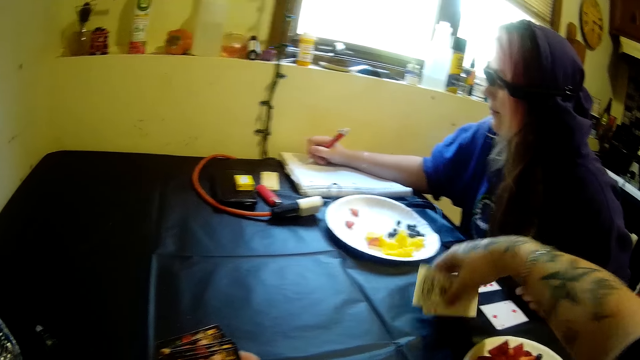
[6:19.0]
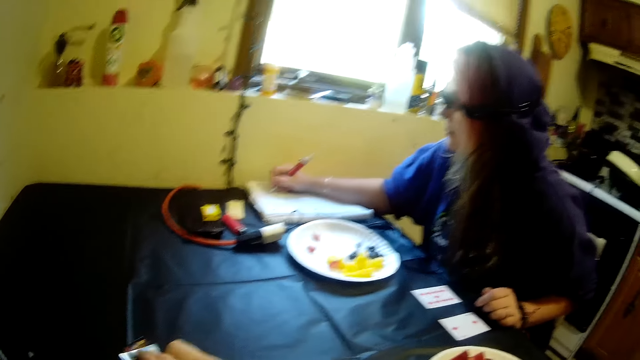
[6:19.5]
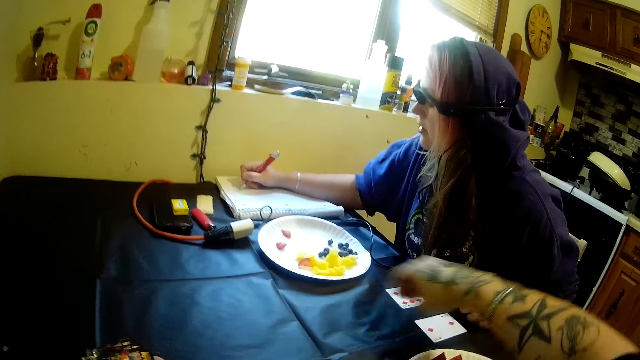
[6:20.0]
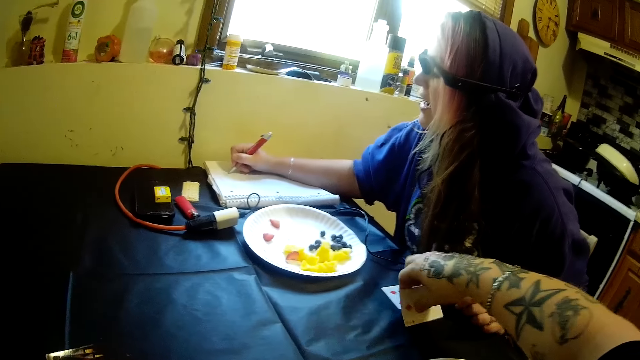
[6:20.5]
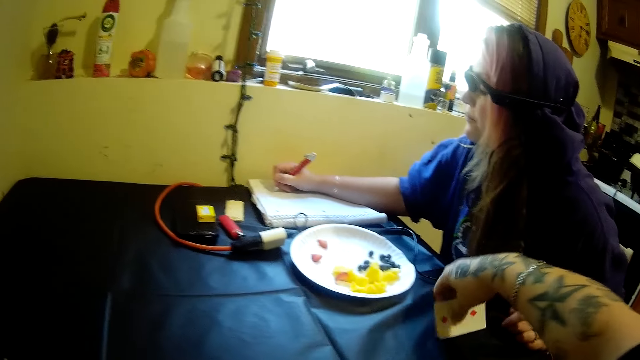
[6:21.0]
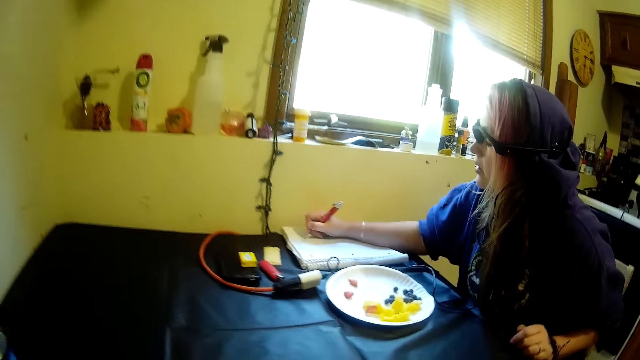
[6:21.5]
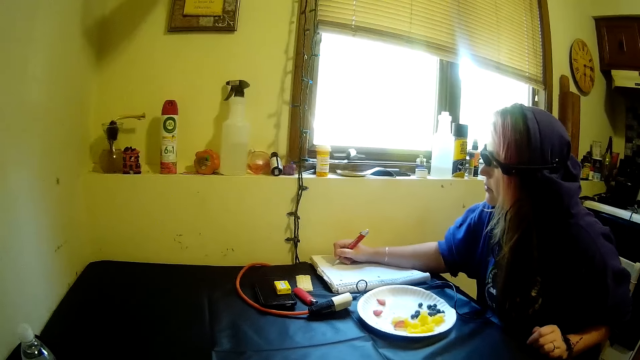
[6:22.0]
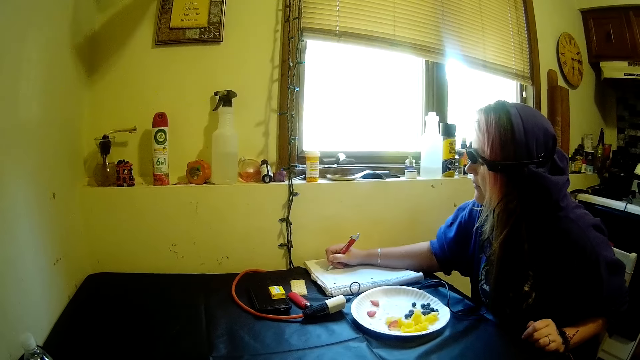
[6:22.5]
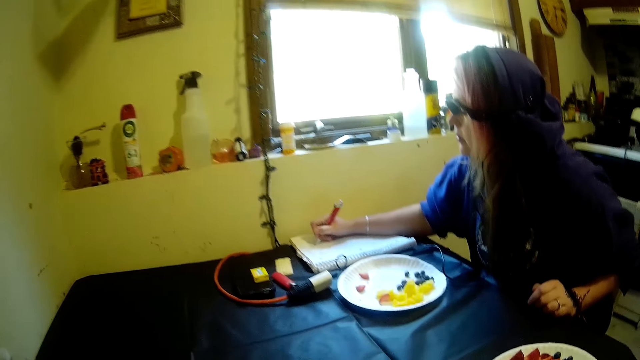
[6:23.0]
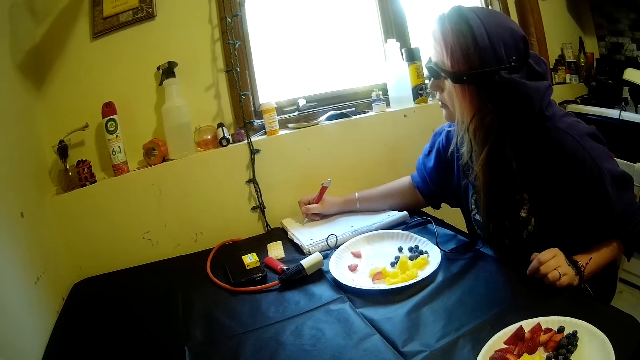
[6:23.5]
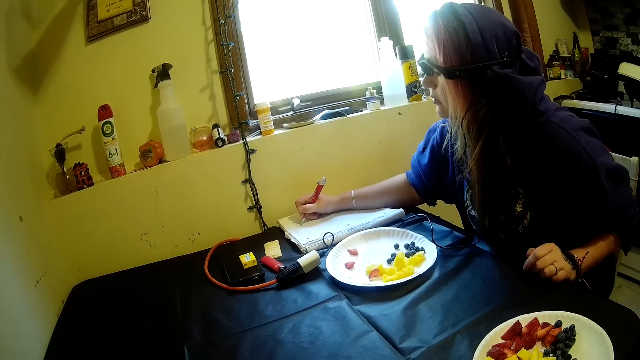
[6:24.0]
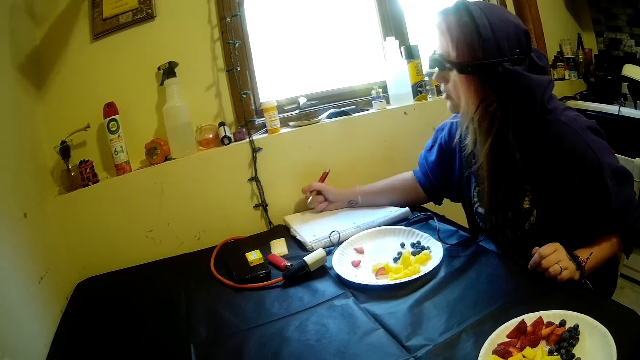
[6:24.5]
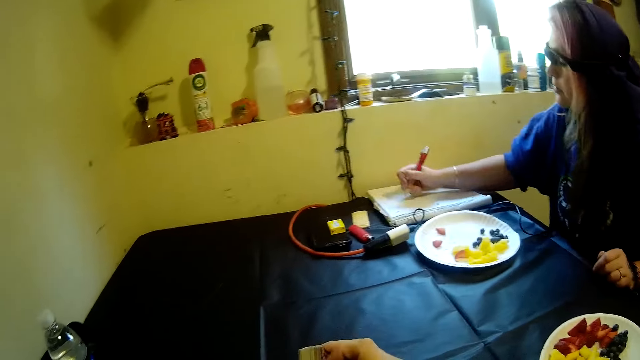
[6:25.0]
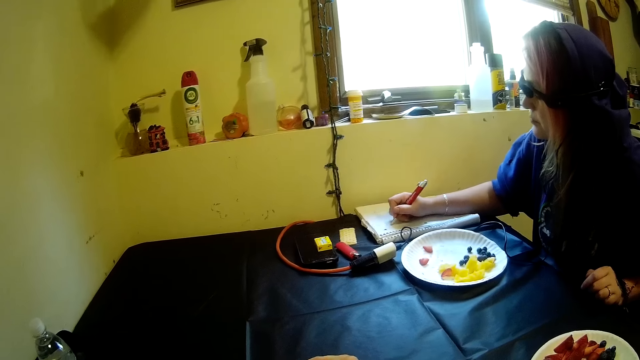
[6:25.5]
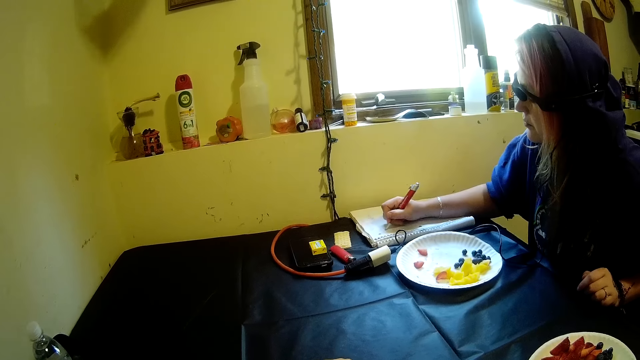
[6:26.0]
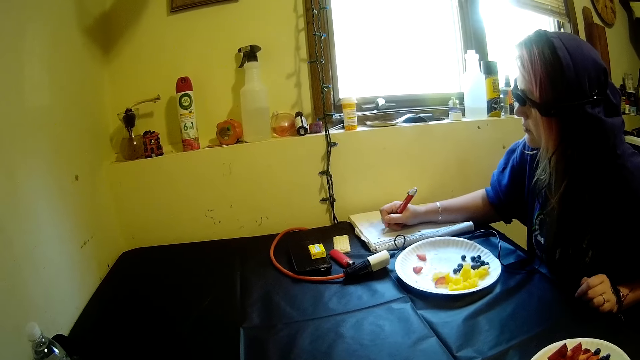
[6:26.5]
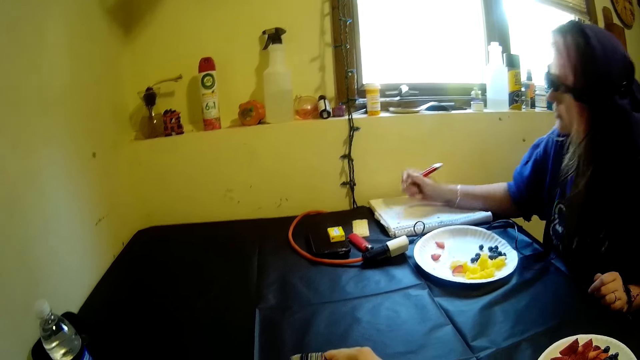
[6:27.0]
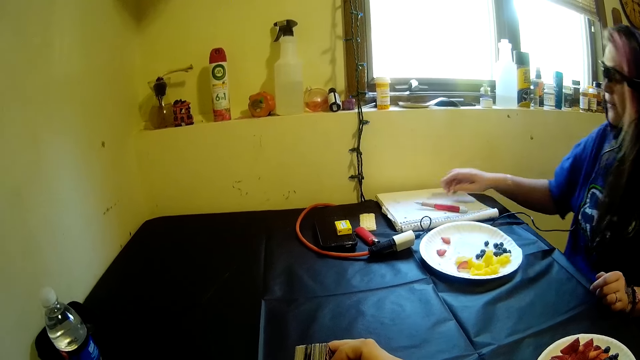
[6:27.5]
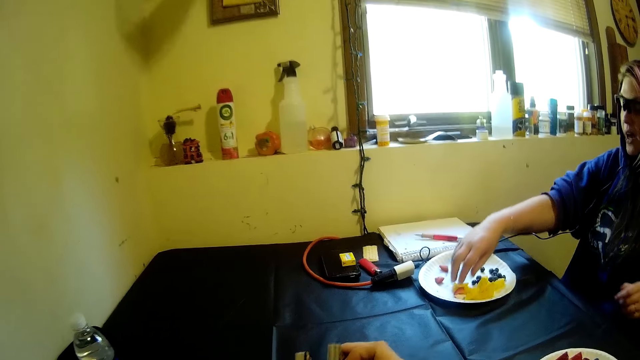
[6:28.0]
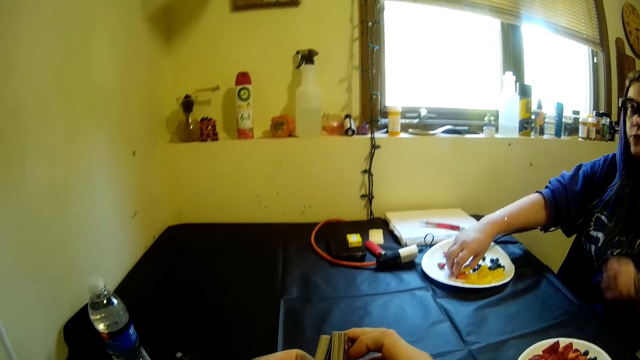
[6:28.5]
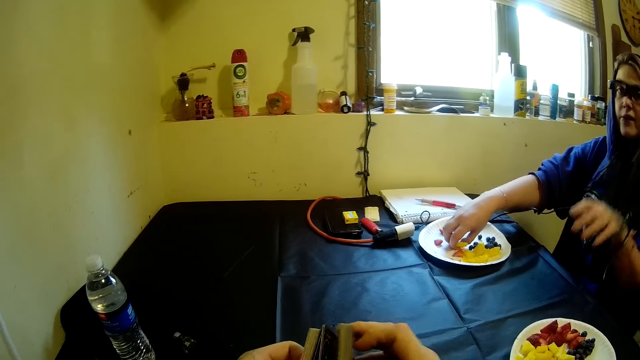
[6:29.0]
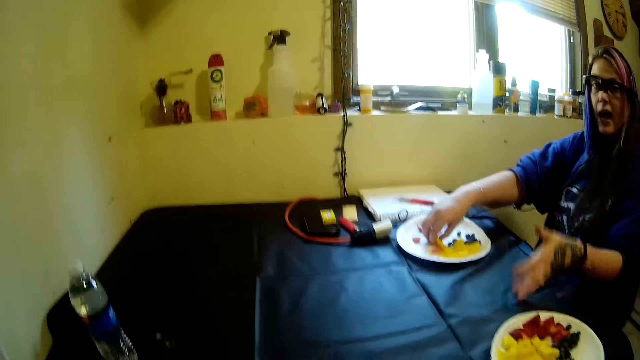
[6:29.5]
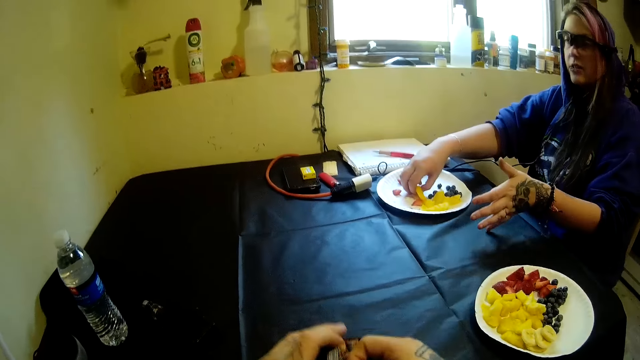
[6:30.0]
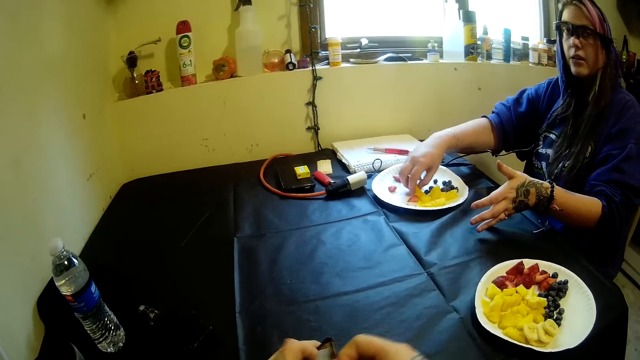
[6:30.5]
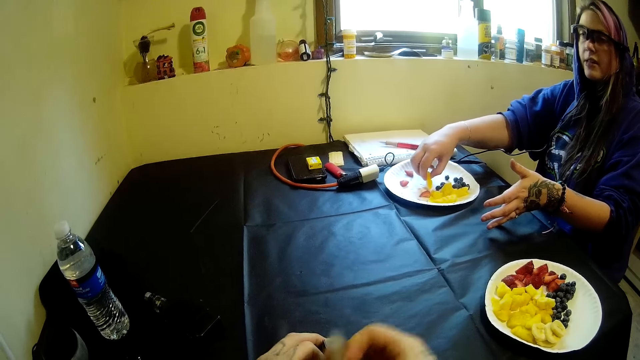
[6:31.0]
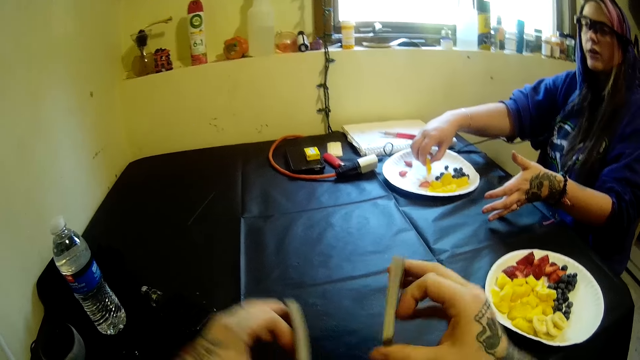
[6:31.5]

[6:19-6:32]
The camera wearer picks cards from the table with his right hand. A woman moves fruits from the plastic plate on the table into her mouth with her right hand. The woman picks the fruits and moves her hands.

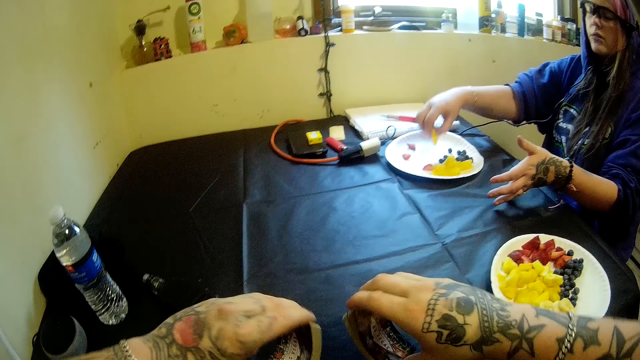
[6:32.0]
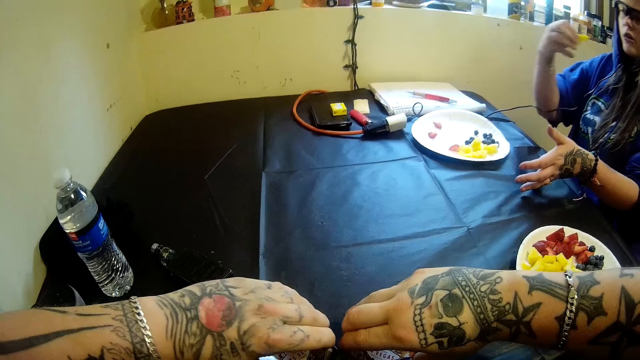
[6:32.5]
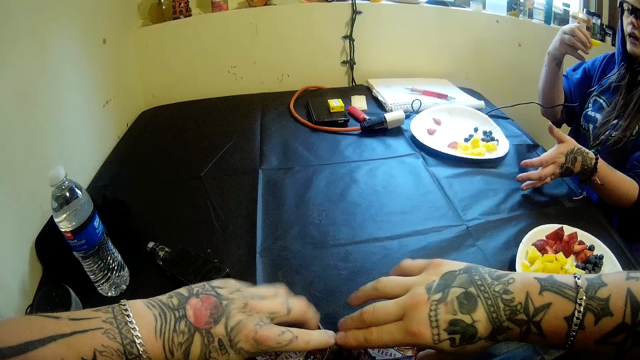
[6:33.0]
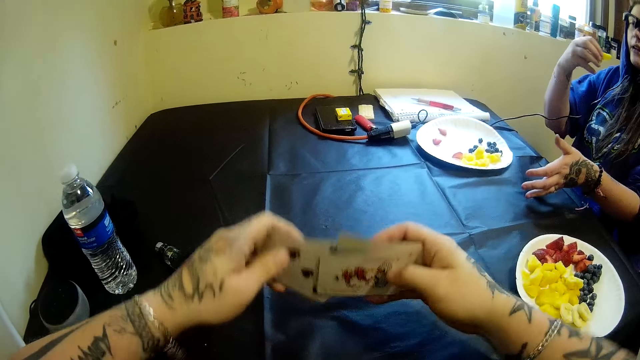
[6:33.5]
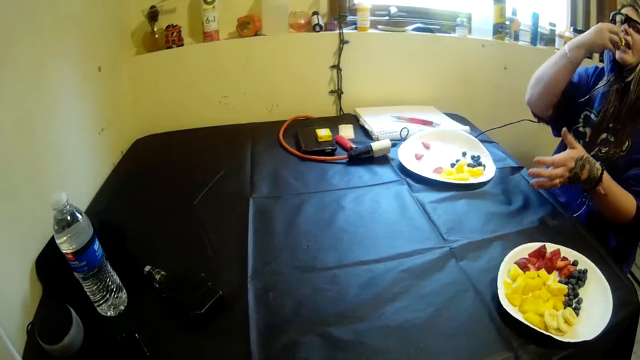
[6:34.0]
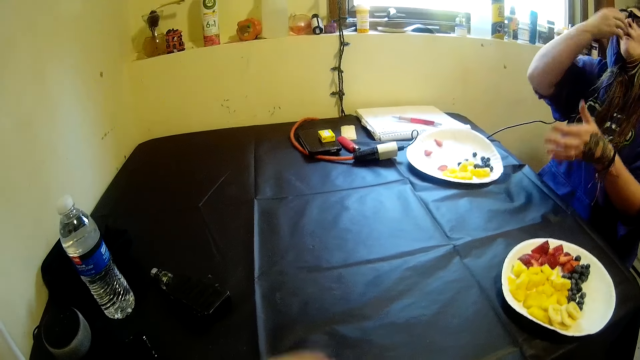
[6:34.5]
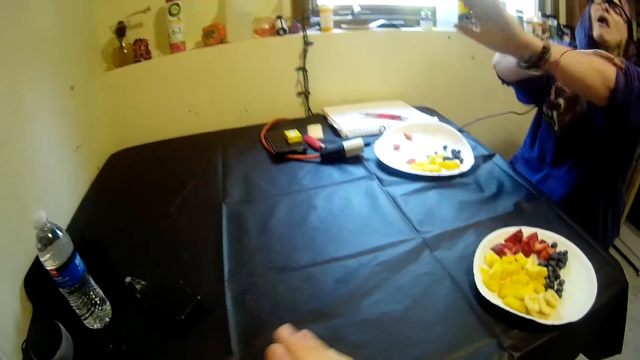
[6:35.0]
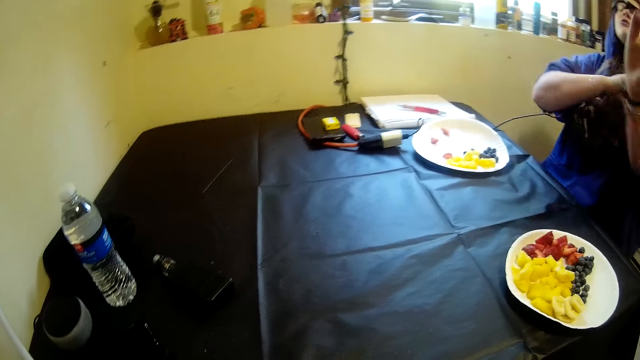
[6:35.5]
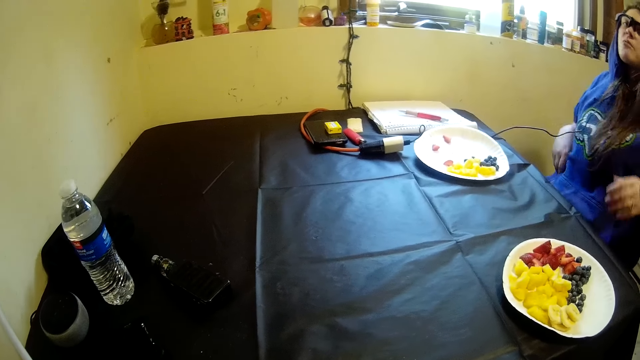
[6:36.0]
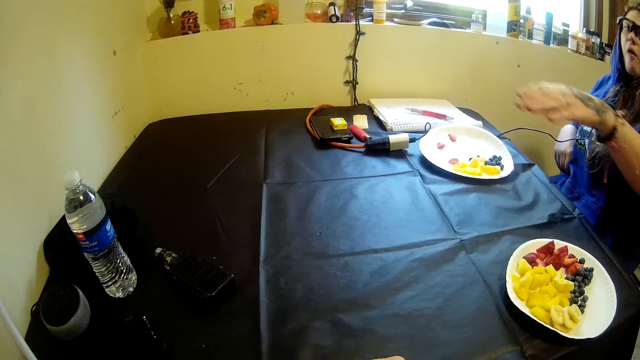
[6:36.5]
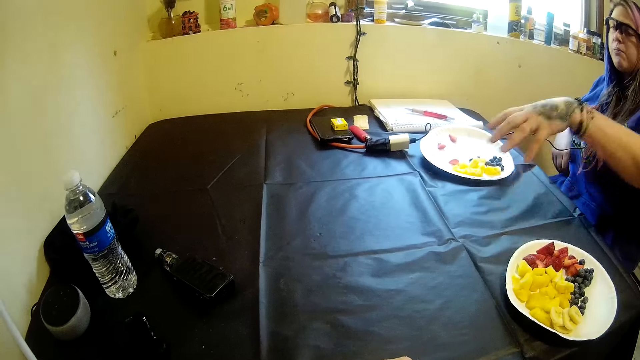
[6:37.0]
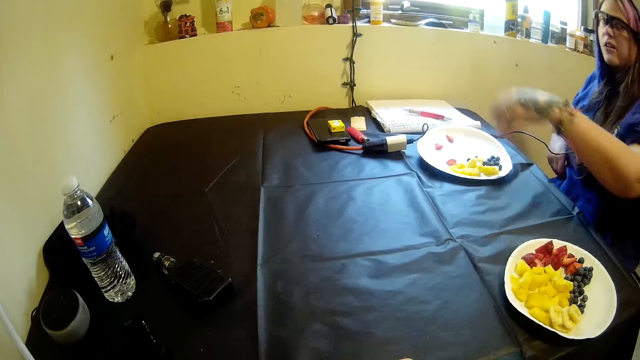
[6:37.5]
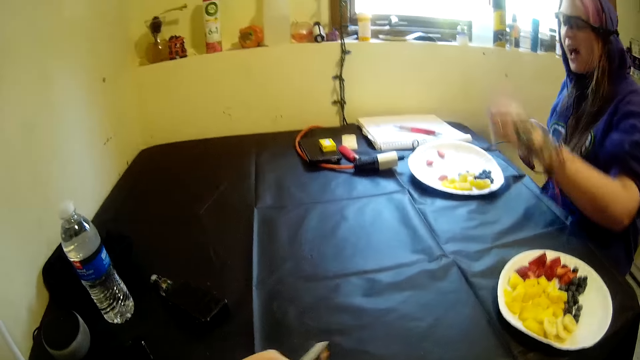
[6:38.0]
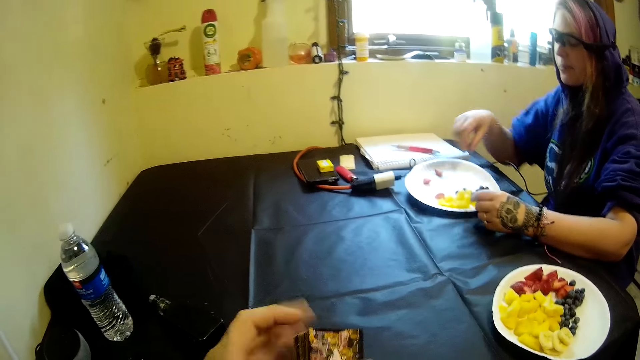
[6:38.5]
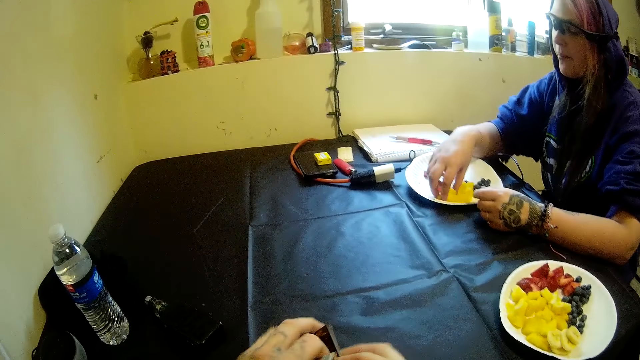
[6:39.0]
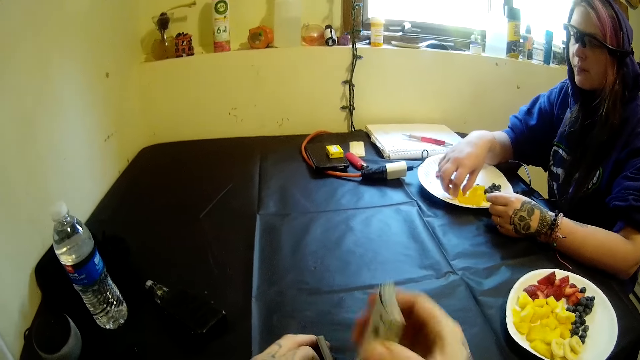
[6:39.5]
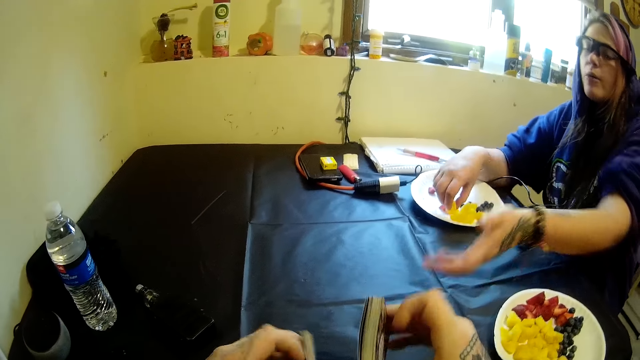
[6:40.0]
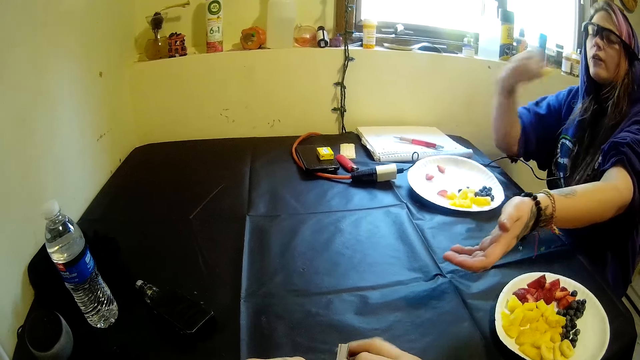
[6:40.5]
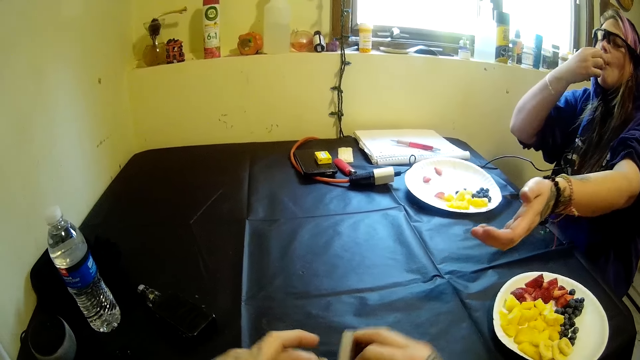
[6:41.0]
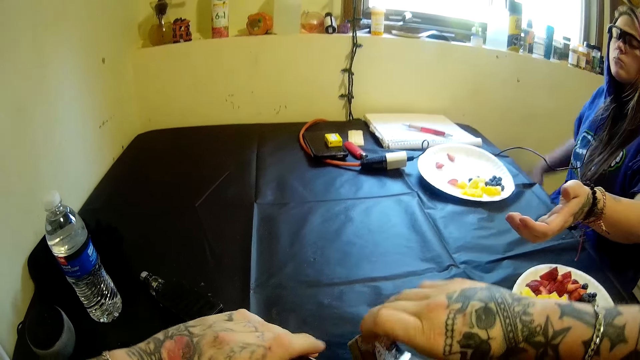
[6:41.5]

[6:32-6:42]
The camera wearer shuffles the cards in his hands. A woman places the solitaire on a table. The woman gesticulates to the camera wearer with her left hand. The woman moves fruits from the plastic plate on the table into her mouth with her right hand. The woman picks the fruits.
